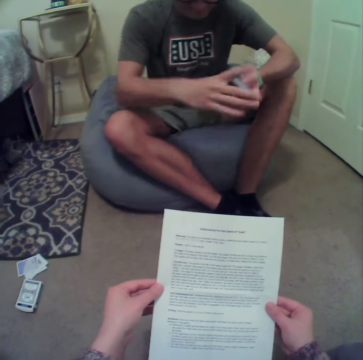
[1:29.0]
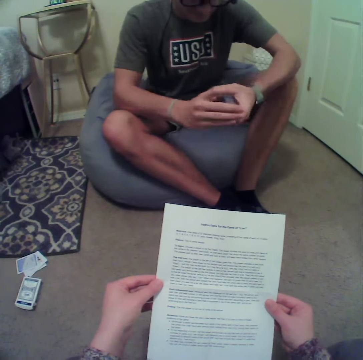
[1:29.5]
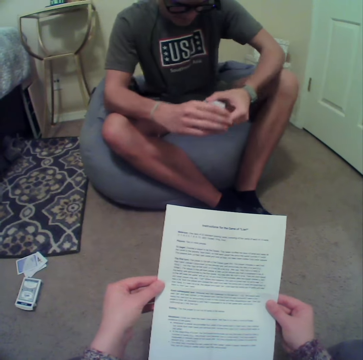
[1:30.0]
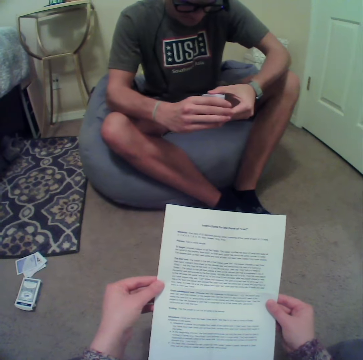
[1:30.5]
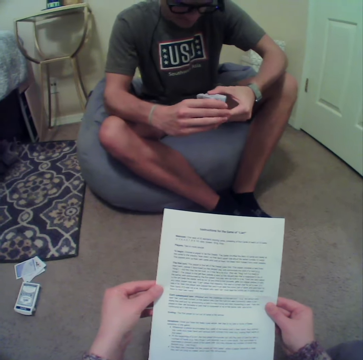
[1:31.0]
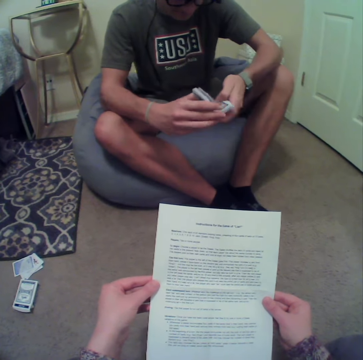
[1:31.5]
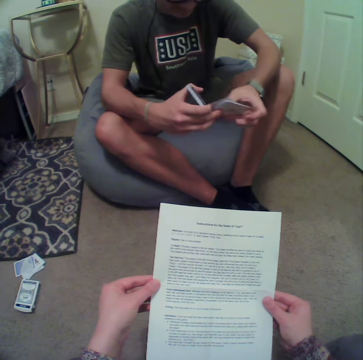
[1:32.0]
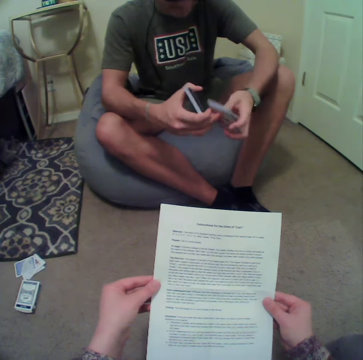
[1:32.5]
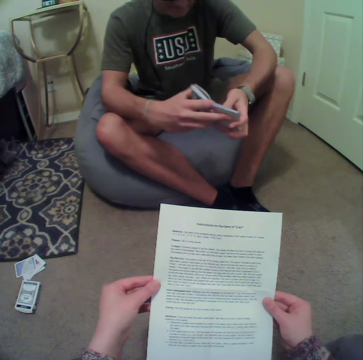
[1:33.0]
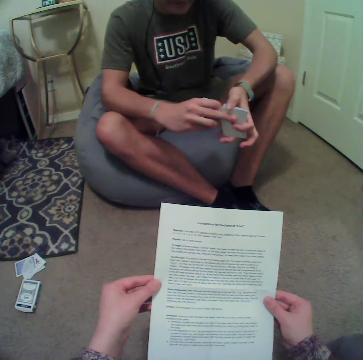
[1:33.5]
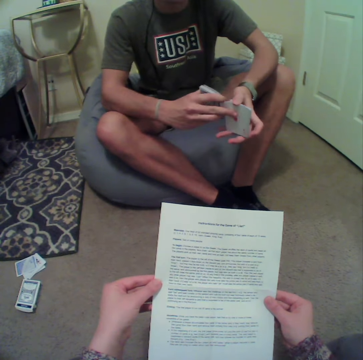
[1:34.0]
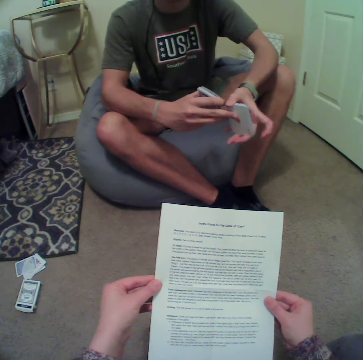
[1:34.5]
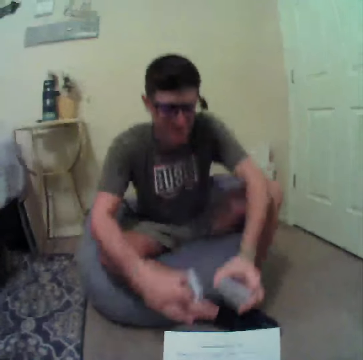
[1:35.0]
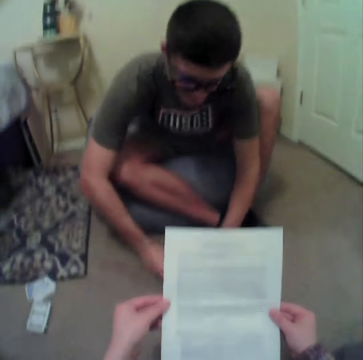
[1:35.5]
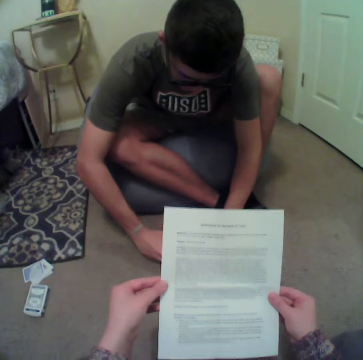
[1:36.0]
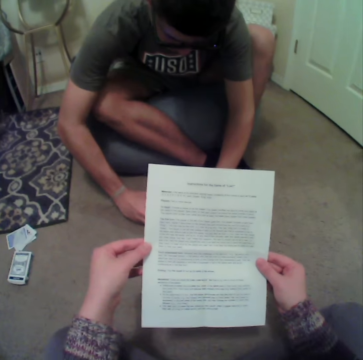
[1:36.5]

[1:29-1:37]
A man drops the cards on the floor. The man aligns the cards.

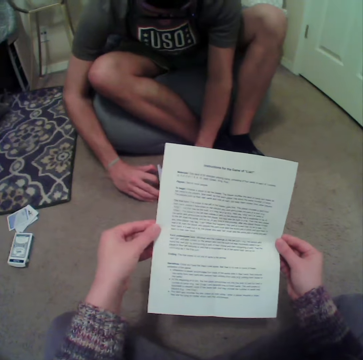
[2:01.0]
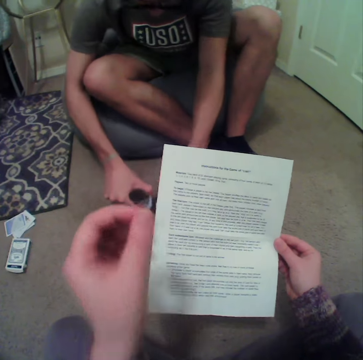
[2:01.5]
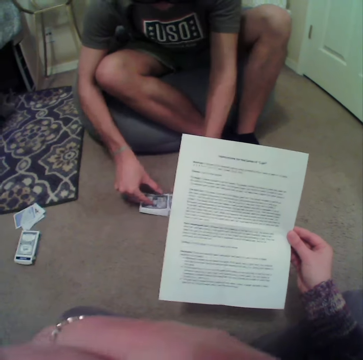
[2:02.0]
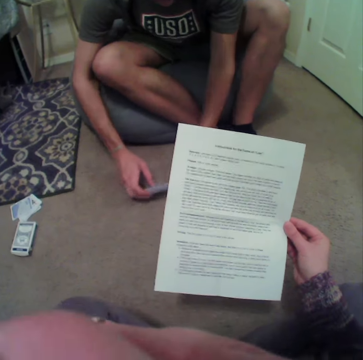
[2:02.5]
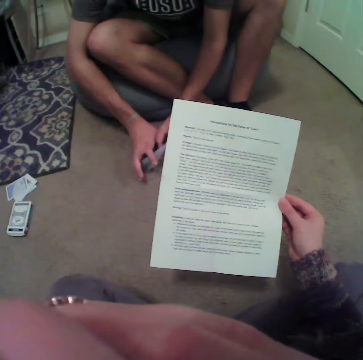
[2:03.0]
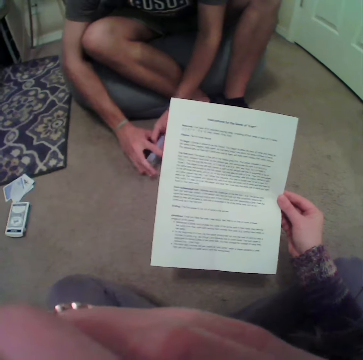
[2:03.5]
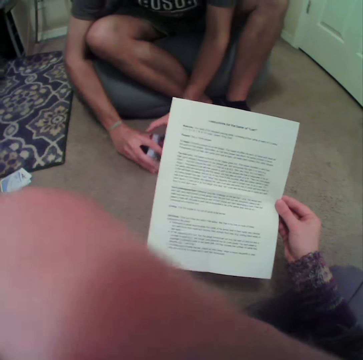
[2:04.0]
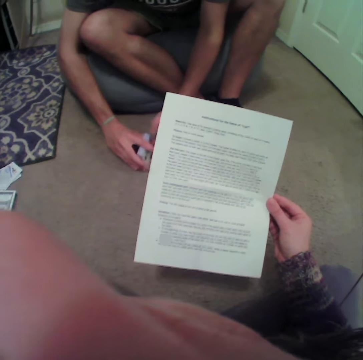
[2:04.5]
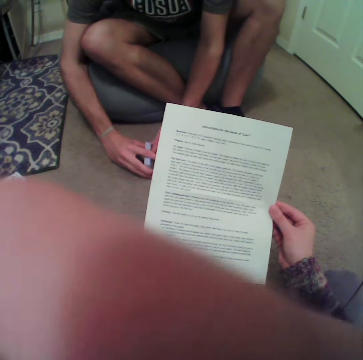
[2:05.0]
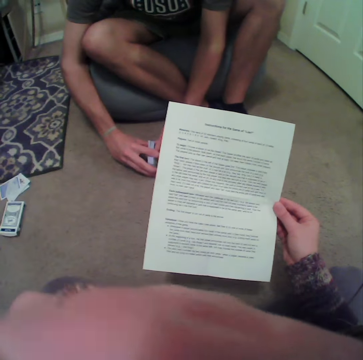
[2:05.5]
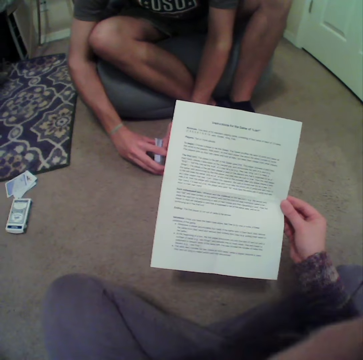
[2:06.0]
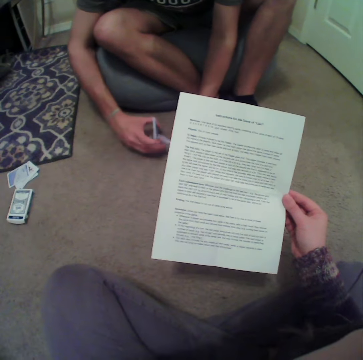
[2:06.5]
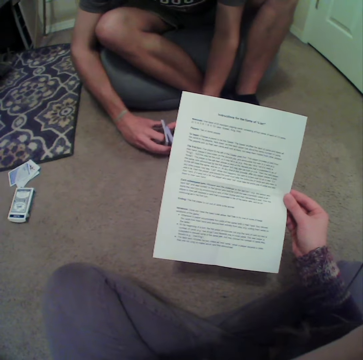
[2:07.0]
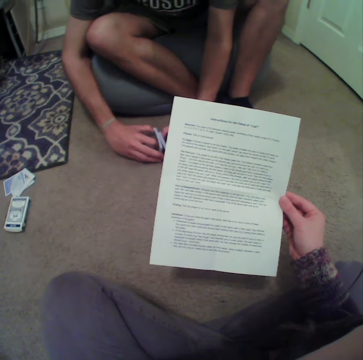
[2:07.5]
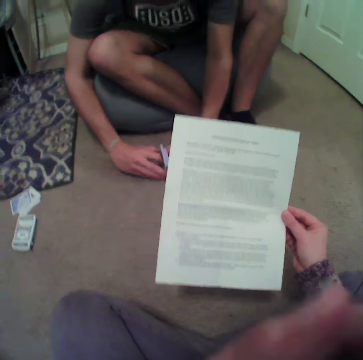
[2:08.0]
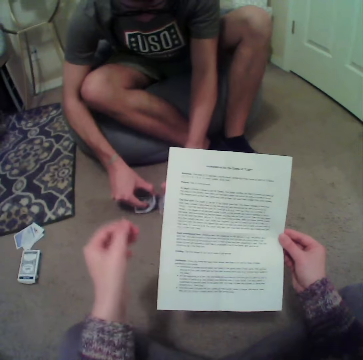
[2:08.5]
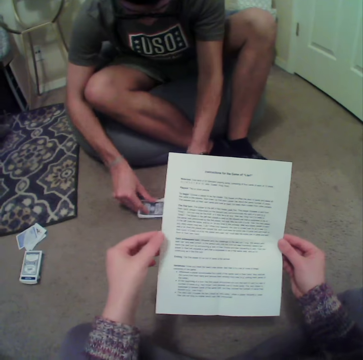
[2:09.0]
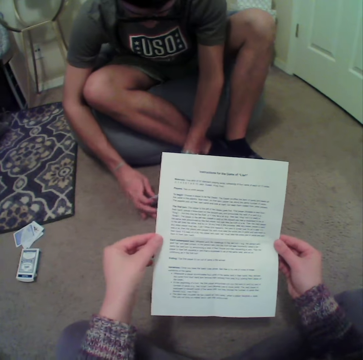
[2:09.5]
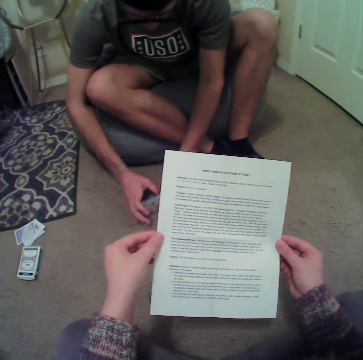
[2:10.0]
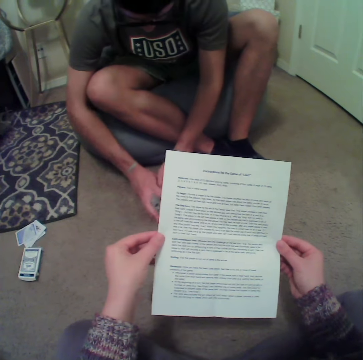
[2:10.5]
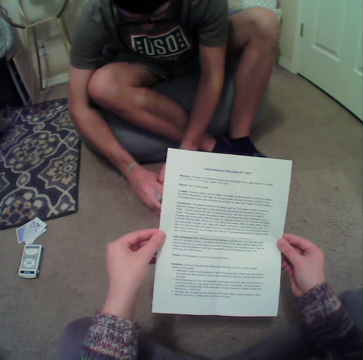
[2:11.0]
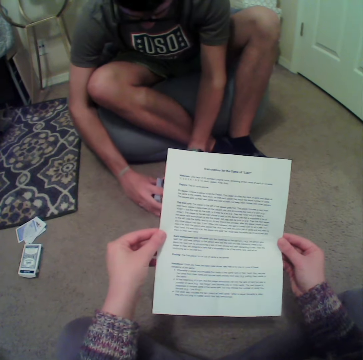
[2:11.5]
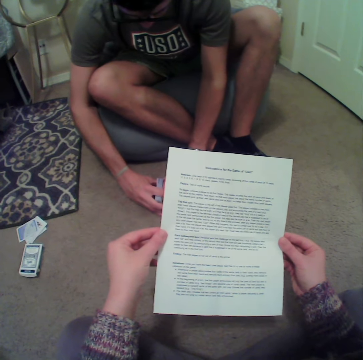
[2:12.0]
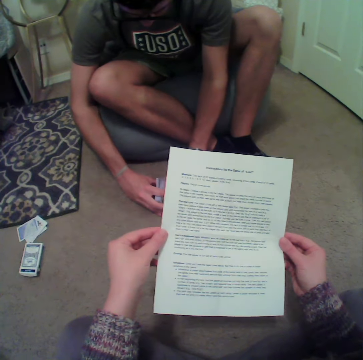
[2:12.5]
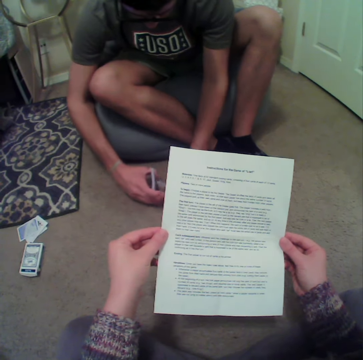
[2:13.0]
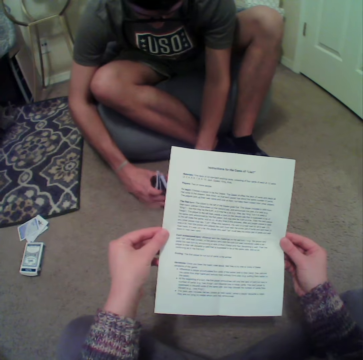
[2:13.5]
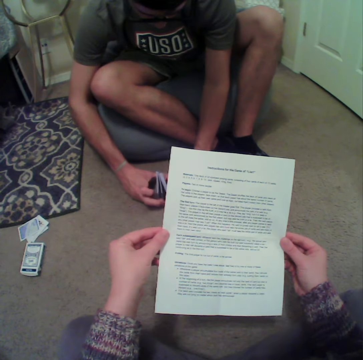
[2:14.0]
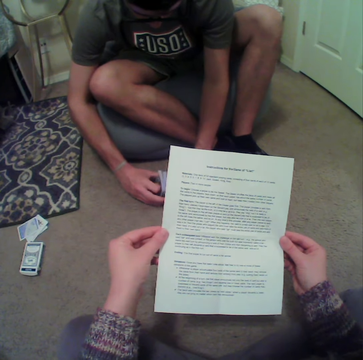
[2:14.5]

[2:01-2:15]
The camera wearer scrubs the face. They read the booklet.

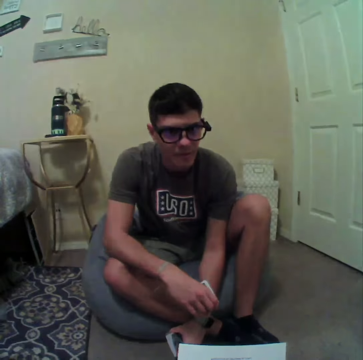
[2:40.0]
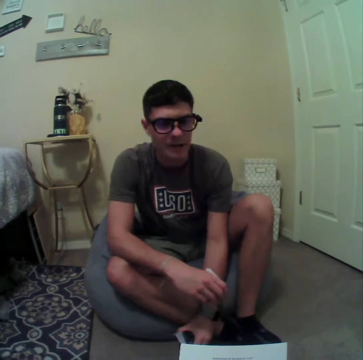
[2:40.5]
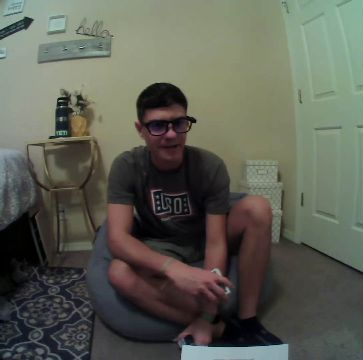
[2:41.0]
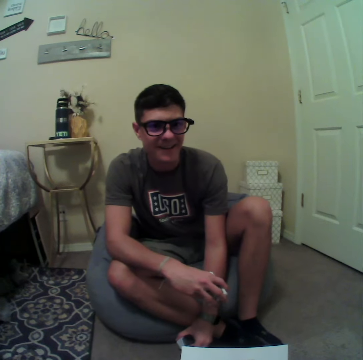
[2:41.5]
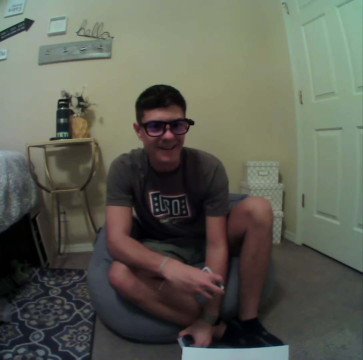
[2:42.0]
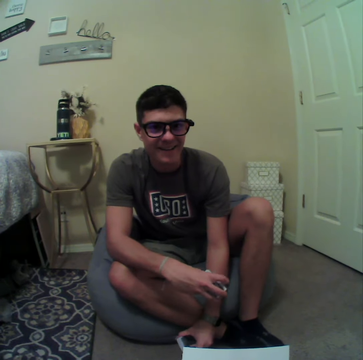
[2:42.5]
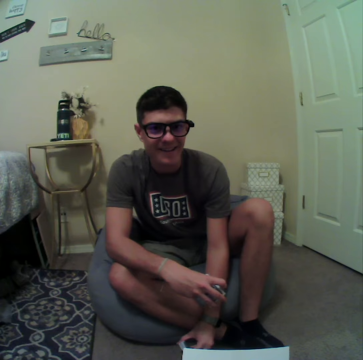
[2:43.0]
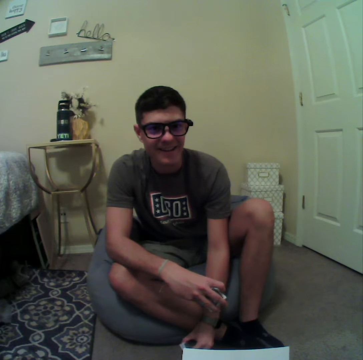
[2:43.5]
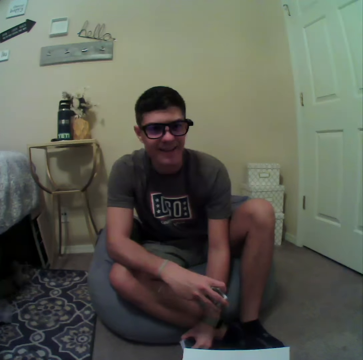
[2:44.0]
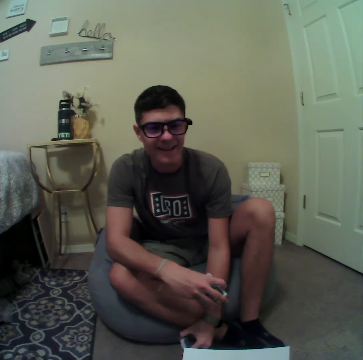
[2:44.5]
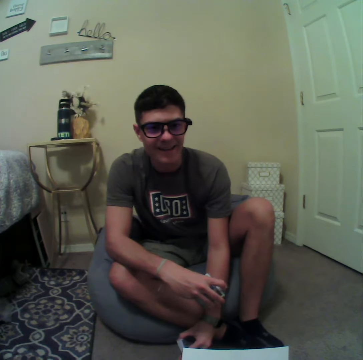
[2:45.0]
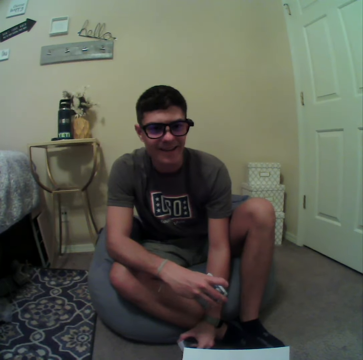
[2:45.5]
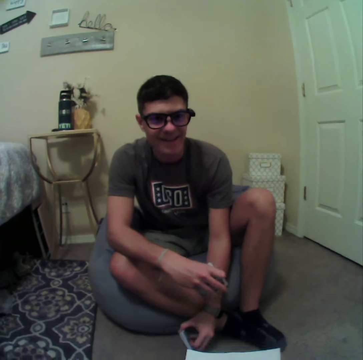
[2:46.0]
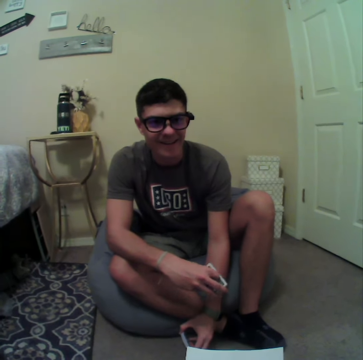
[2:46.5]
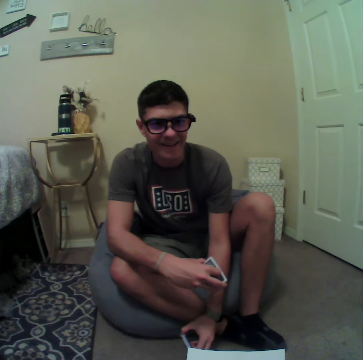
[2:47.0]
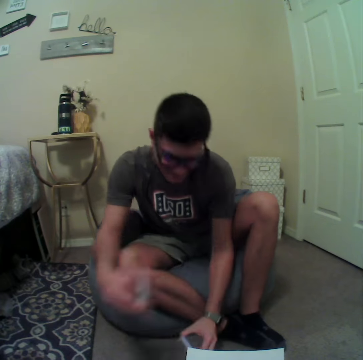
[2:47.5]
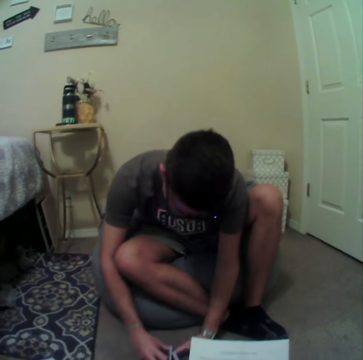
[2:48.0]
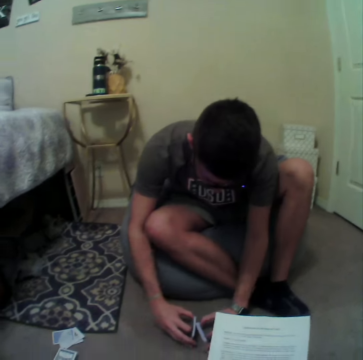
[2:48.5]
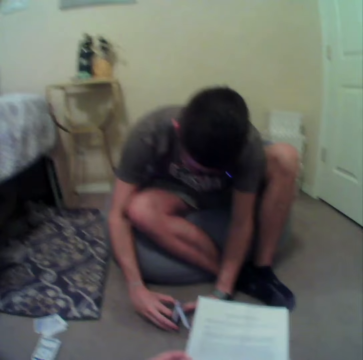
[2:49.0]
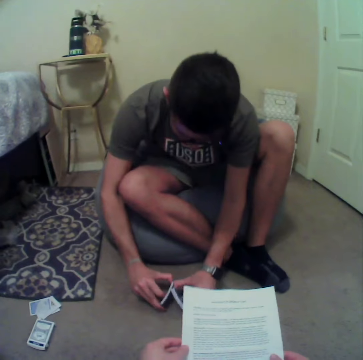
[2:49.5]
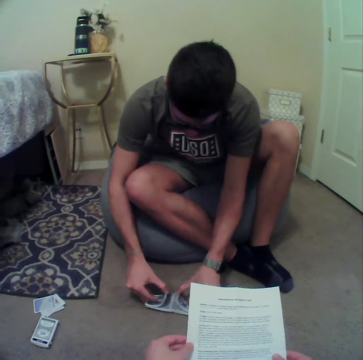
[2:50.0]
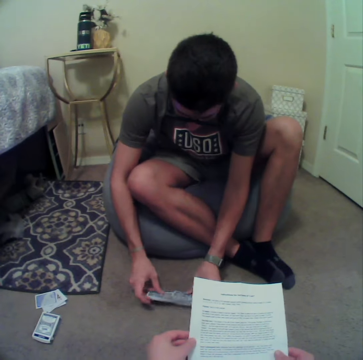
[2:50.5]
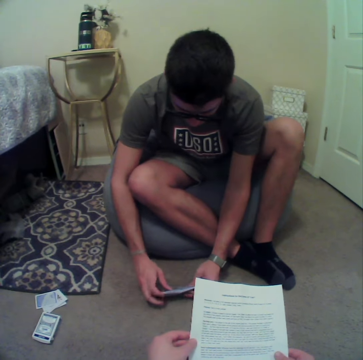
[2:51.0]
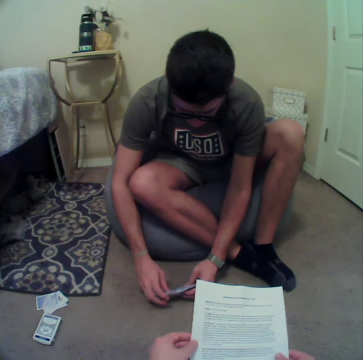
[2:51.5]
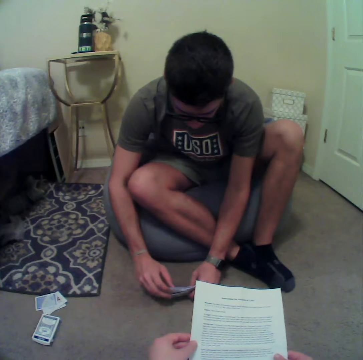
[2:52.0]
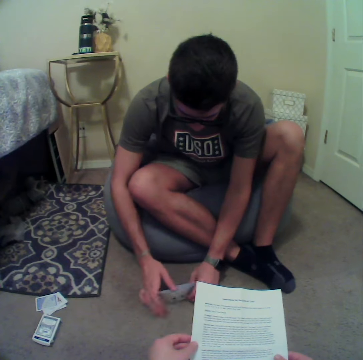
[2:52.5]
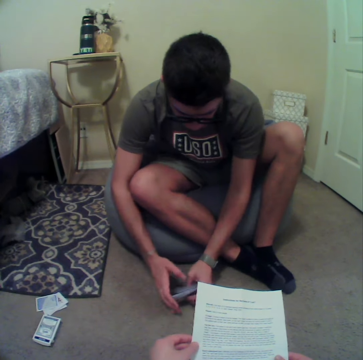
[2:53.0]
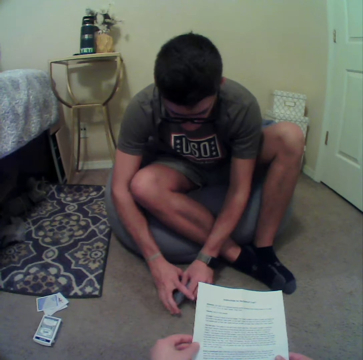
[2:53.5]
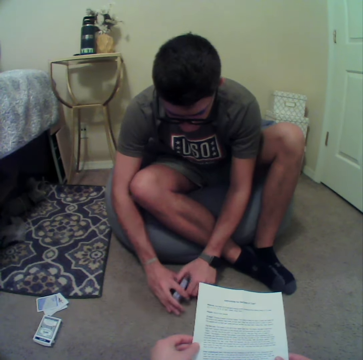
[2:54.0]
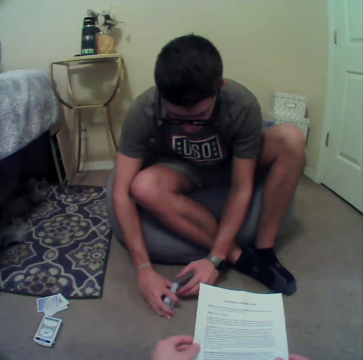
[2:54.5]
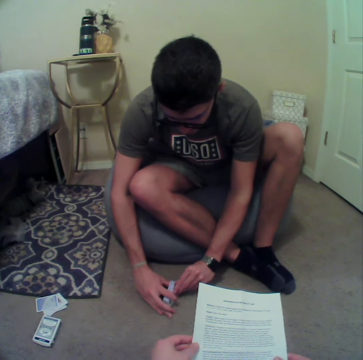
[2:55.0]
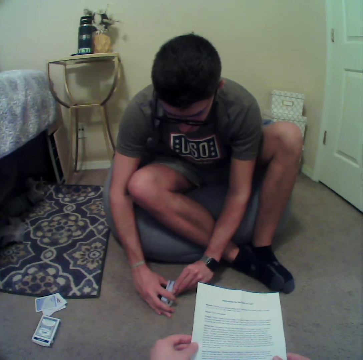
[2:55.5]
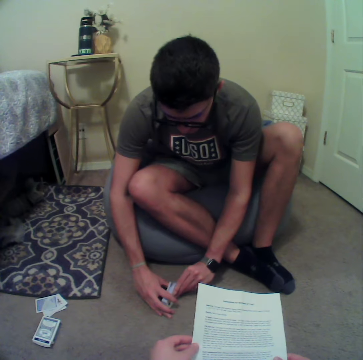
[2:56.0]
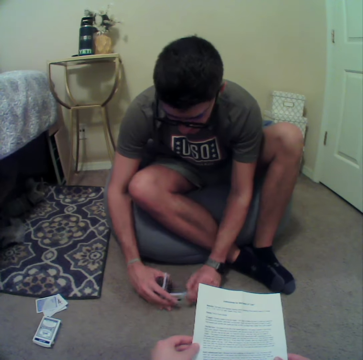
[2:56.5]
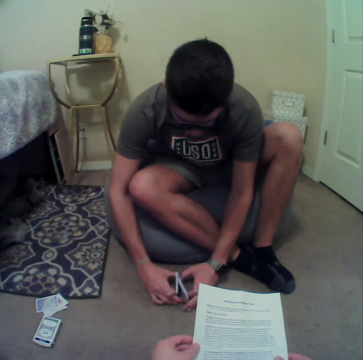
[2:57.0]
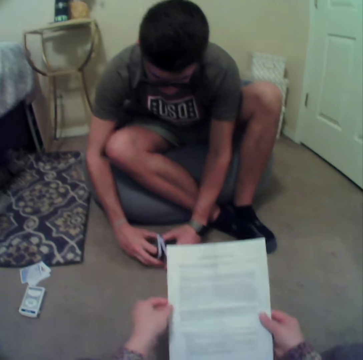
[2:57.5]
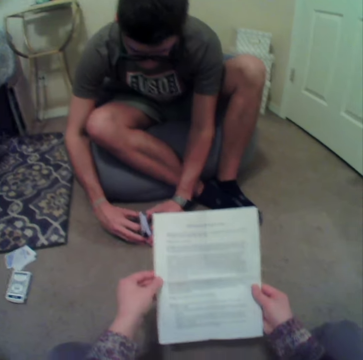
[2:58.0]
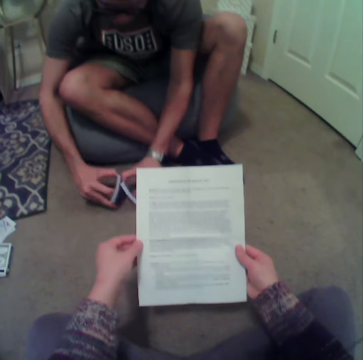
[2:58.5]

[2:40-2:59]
A man talks to the camera wearer. The man aligns the cards.
